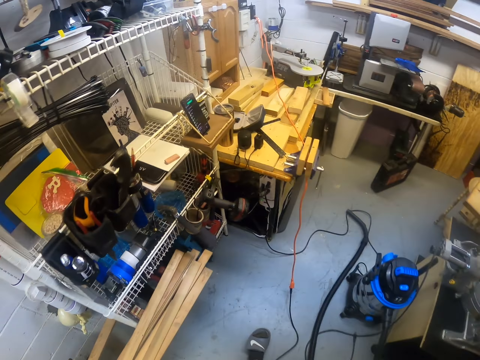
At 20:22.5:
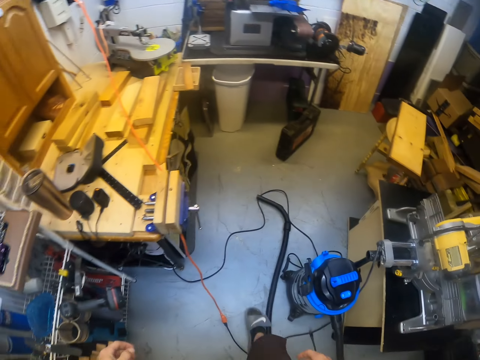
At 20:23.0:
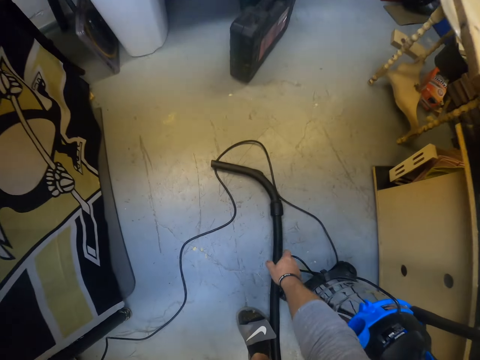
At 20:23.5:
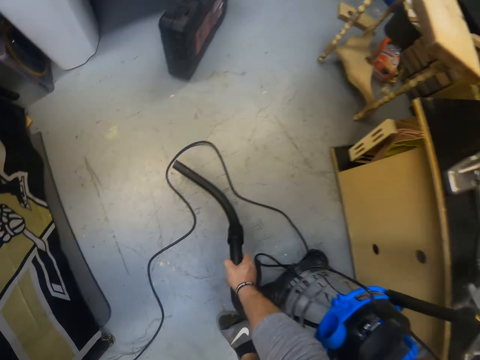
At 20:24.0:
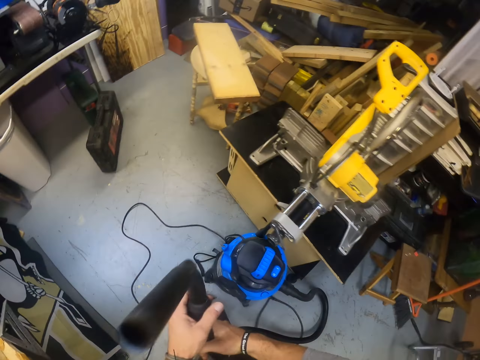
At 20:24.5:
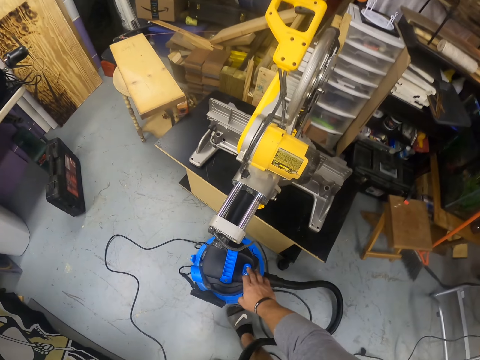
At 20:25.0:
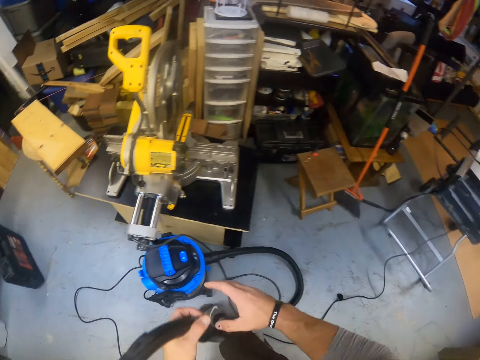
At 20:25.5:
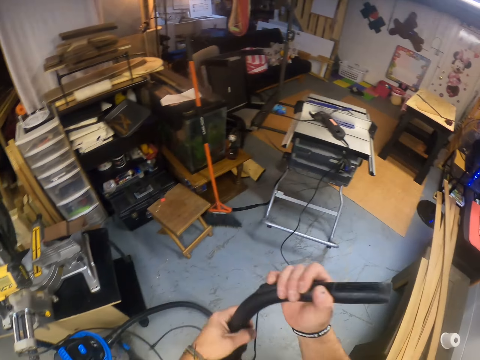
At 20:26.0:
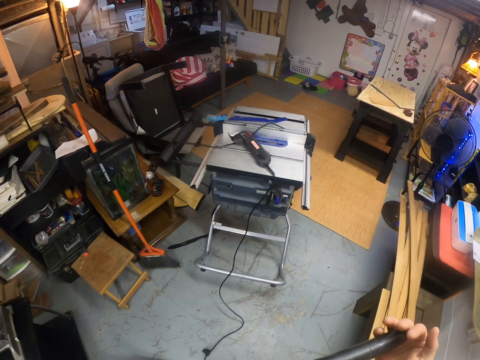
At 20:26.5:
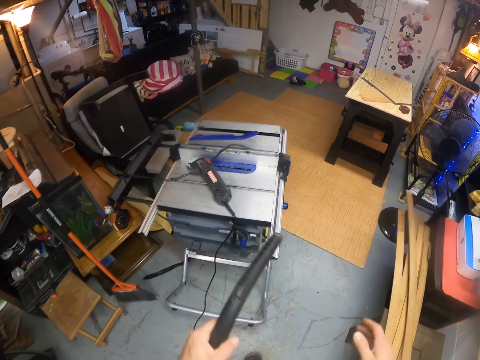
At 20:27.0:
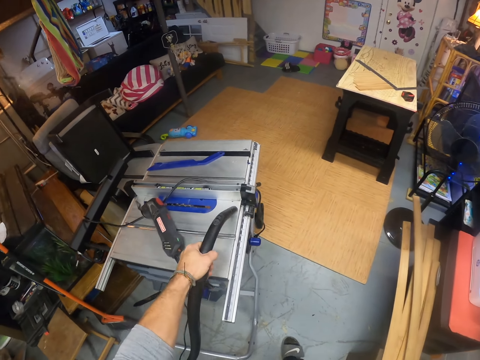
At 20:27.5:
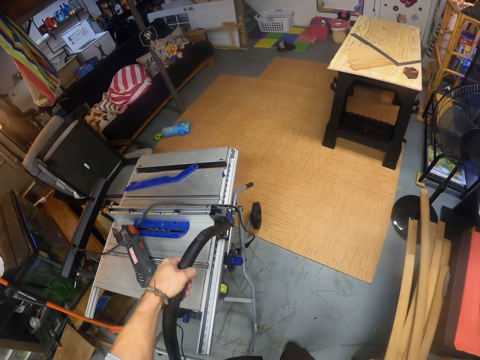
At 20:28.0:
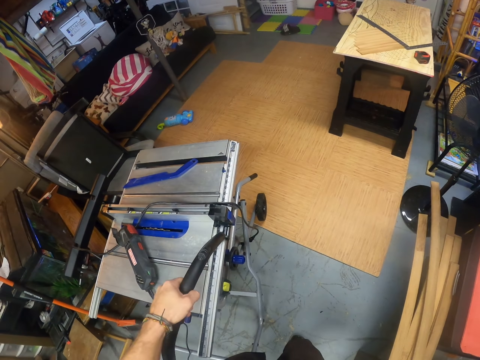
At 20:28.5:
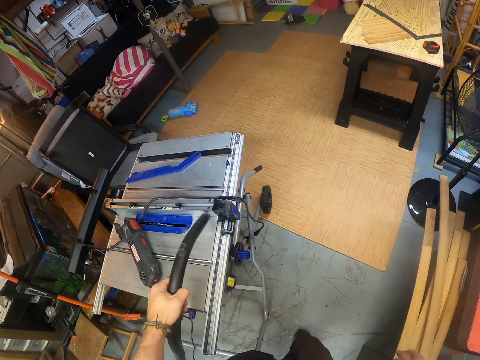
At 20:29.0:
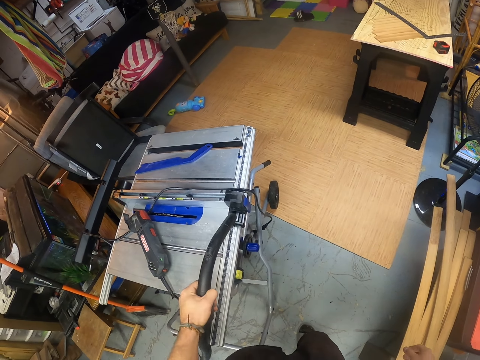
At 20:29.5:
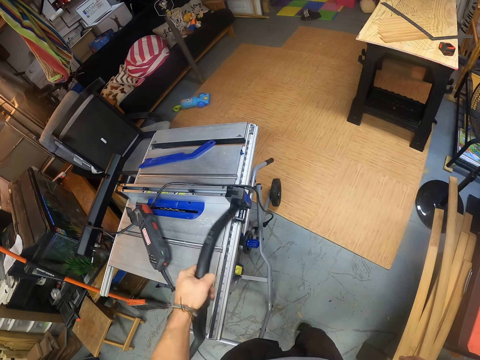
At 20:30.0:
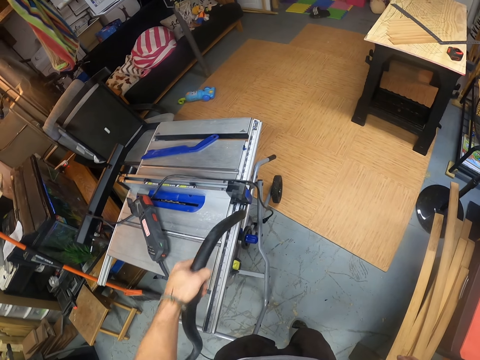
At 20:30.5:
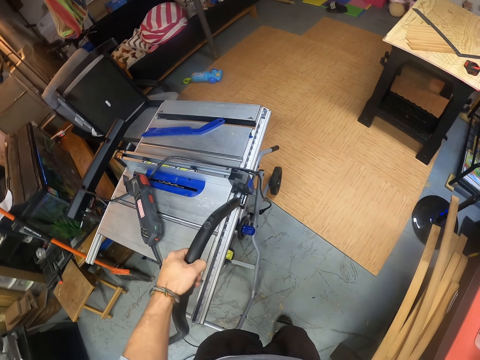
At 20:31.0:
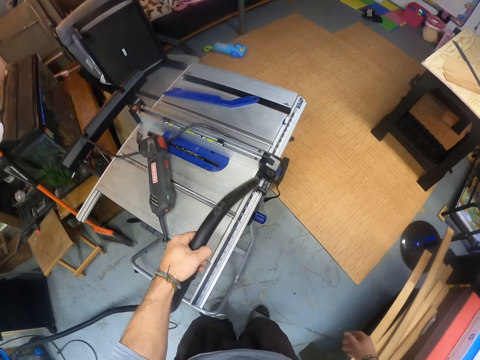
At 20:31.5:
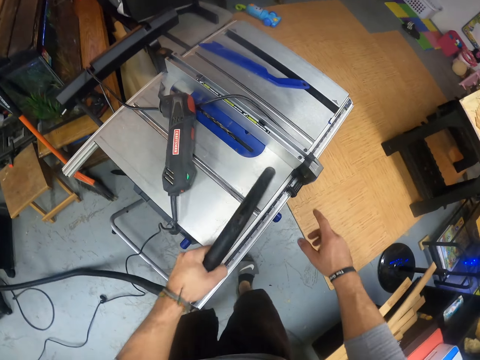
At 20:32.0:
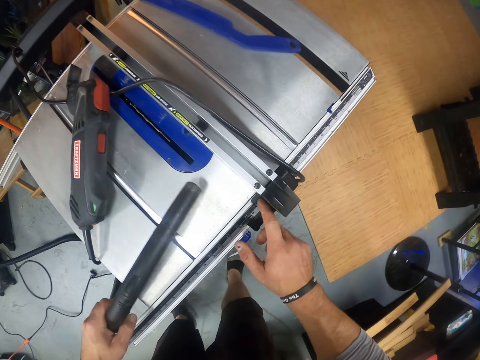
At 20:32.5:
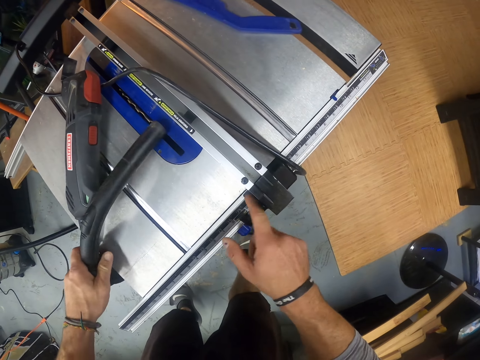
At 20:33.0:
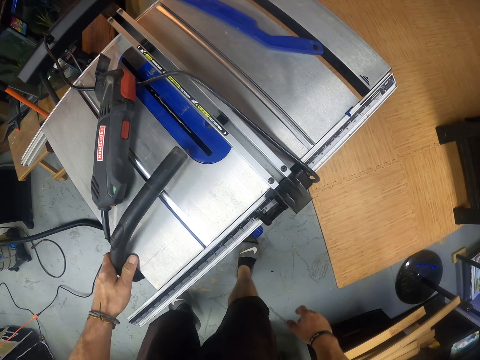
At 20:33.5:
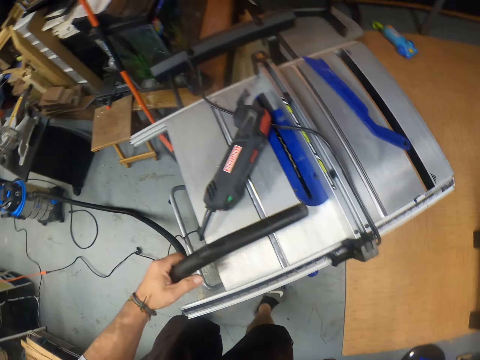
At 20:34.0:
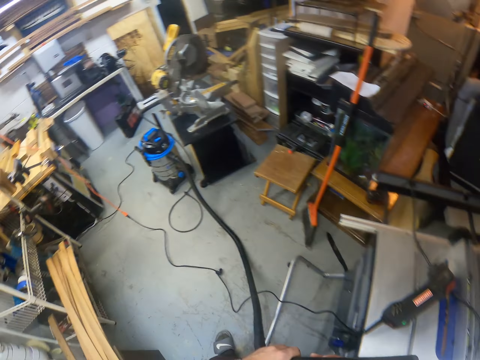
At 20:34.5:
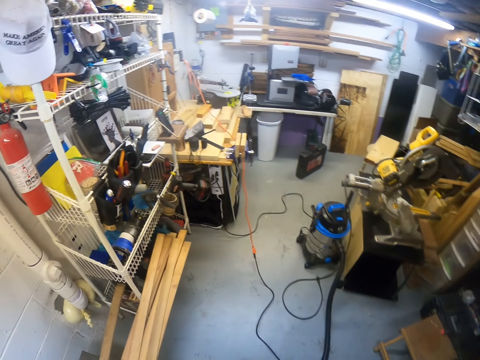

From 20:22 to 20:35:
The camera wearer picks up a vacuum cleaner pipe from the floor with his right hand. He passes the vacuum cleaner pipe from his right hand to his left hand. He turns on the vacuum cleaner machine. He presses the vacuum cleaner on the floor with his right hand. He wipes the vacuum cleaner pipe in his left hand with his right hand. He cleans the metal work table with the vacuum cleaner pipe in his left hand. He cleans the steel rule on the metal work table with his right hand. He feels something with his right finger.

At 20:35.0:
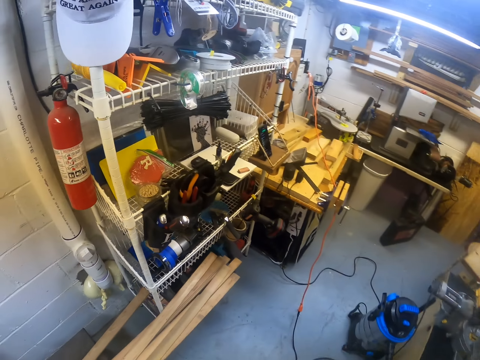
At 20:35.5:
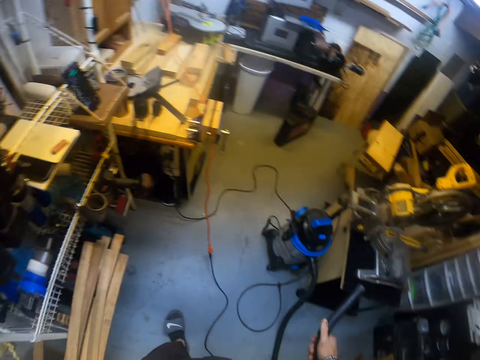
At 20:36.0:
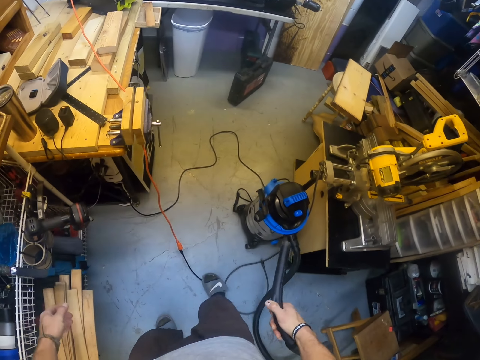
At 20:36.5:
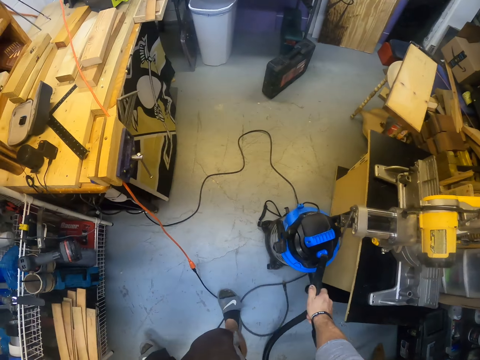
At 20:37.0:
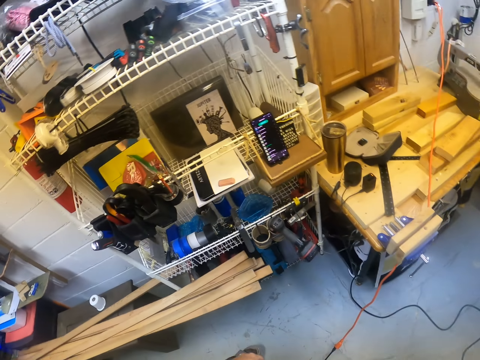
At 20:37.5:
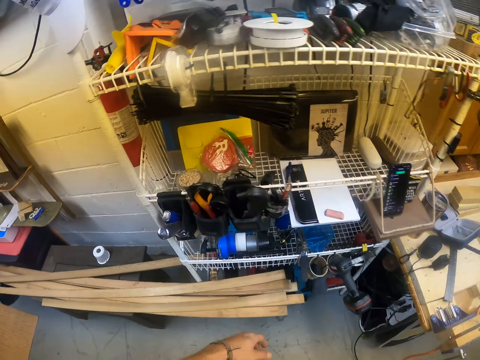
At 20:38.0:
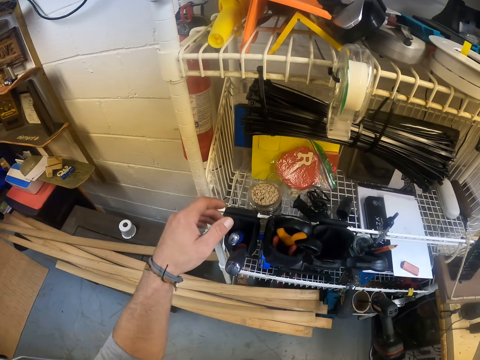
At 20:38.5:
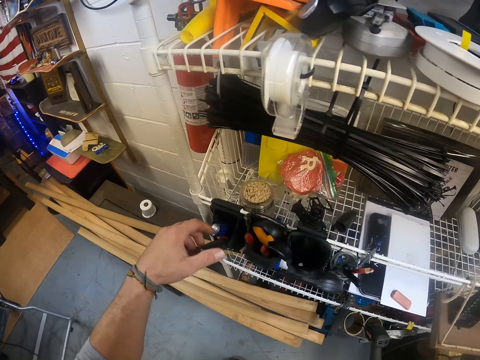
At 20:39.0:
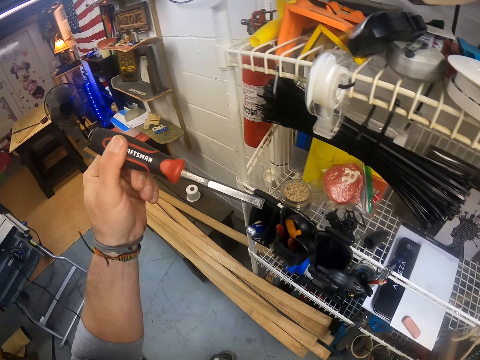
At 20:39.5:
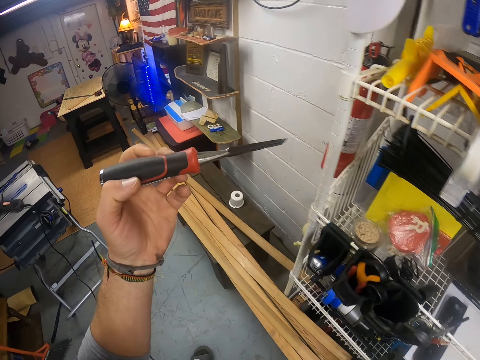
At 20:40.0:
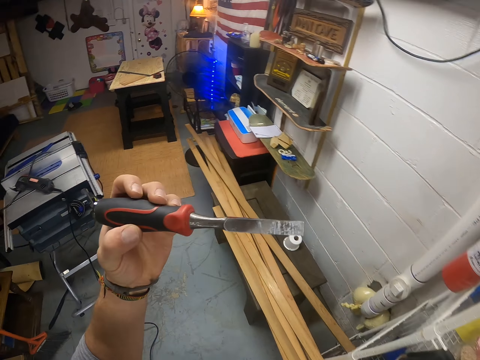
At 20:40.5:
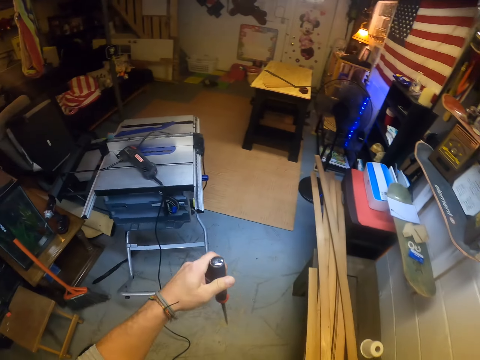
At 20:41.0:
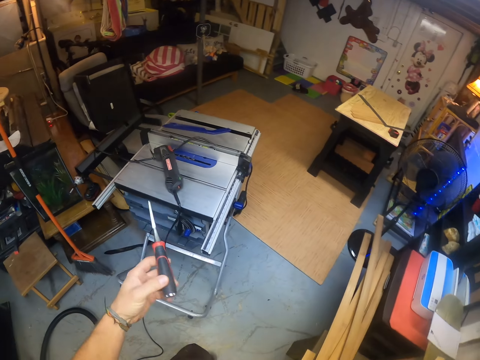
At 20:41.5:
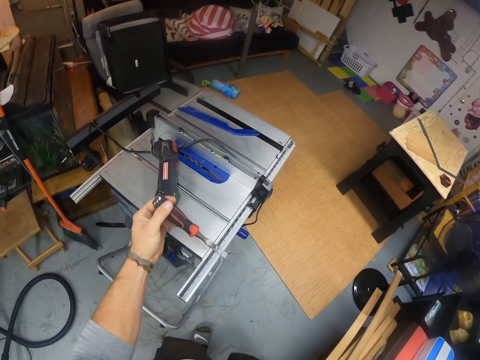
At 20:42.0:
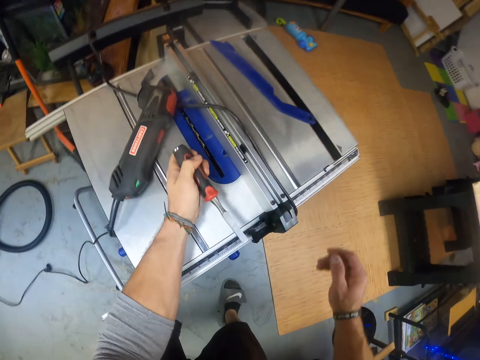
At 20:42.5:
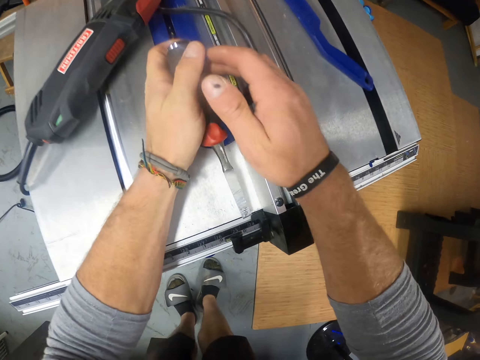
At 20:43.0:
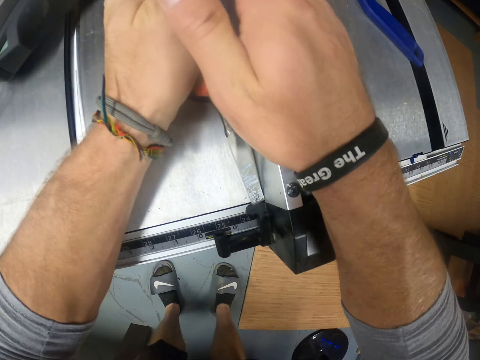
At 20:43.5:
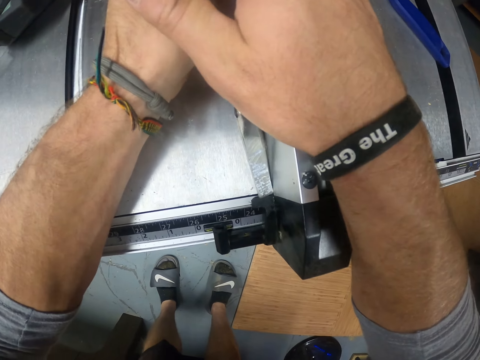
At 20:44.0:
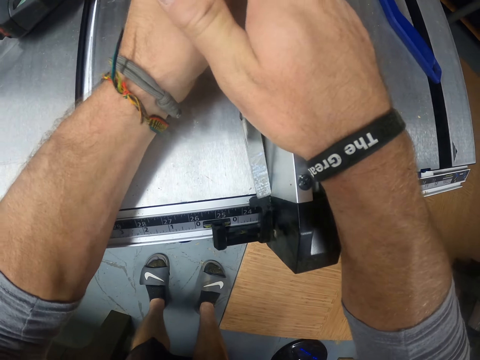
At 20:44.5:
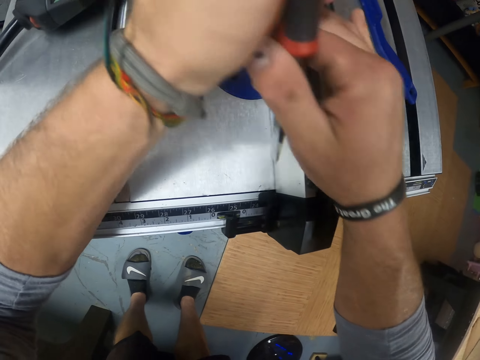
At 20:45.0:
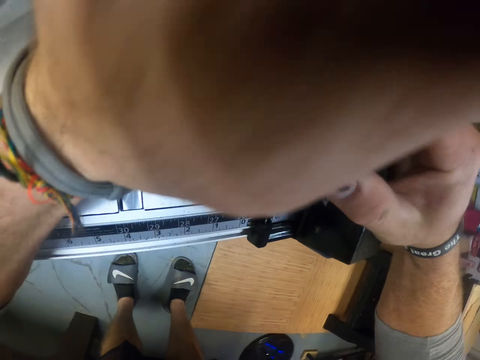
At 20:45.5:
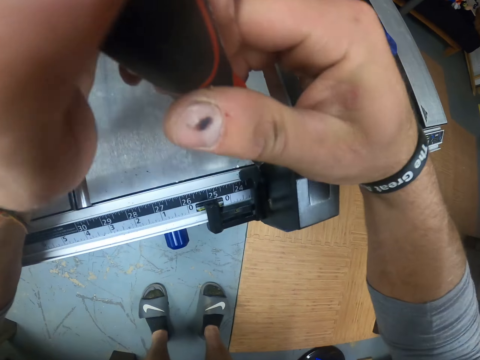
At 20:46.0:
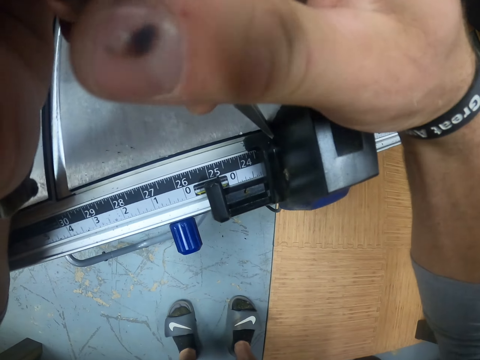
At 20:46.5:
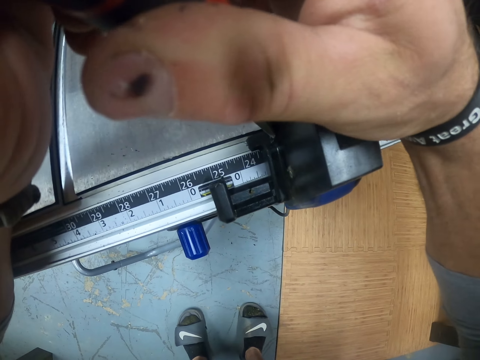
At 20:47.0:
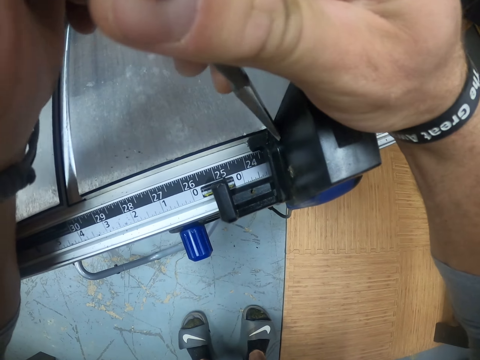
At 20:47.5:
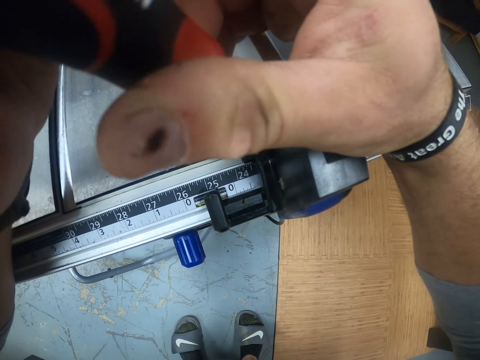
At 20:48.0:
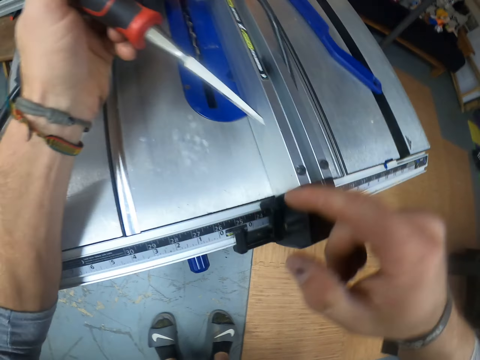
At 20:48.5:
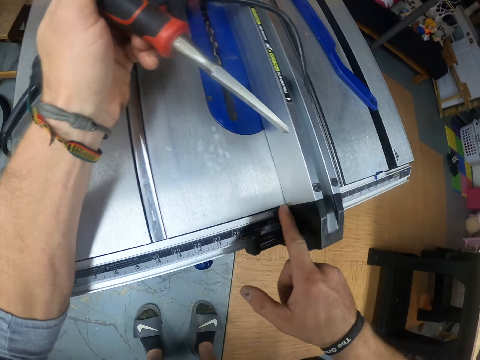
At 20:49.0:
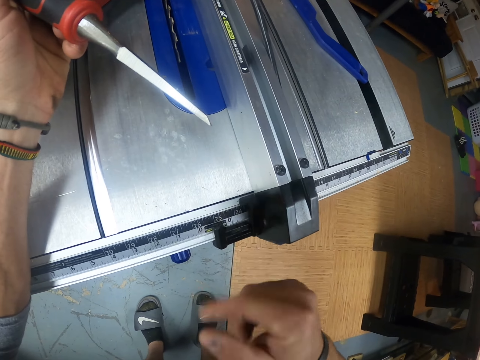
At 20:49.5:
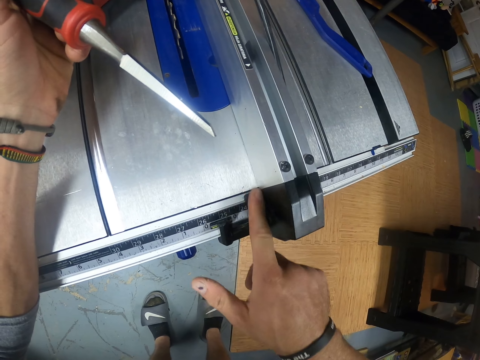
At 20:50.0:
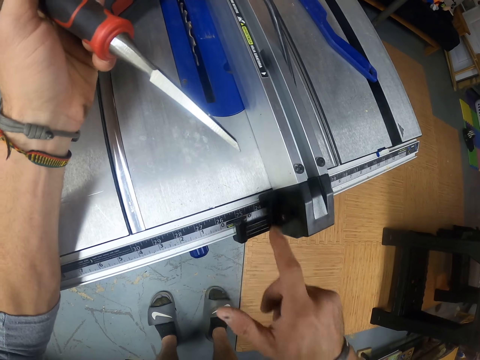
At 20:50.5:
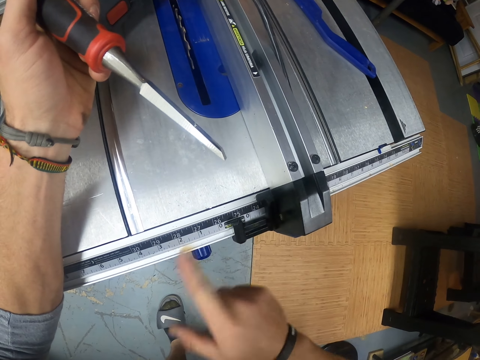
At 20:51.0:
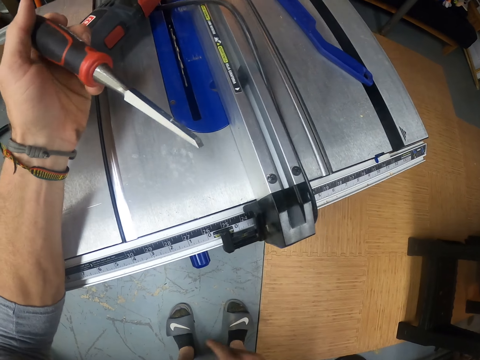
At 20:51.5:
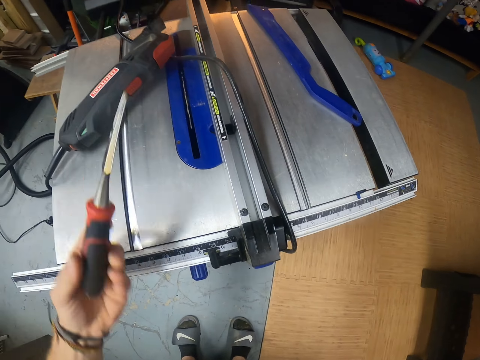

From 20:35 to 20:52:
The camera wearer drops the vacuum cleaner pipe on the vacuum cleaner on the floor with his right hand. He picks up a file or screwdriver from a black container on a shelf with his left hand. He turns over the screwdriver. He files the steel rule on the metal work table with the file in his hands. He drills something with the screwdriver. He files the steel rule on the metal work table with the file in his hands again. He cleans the steel rule on the metal work table with his right hand.
